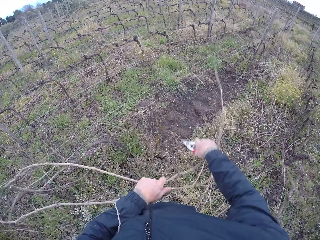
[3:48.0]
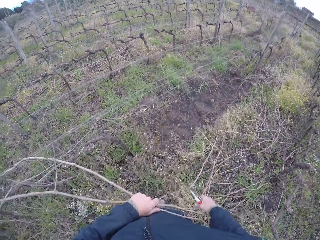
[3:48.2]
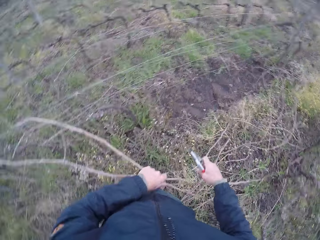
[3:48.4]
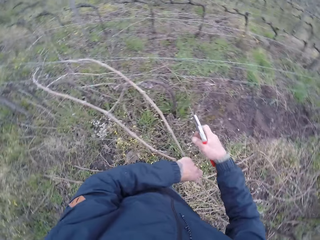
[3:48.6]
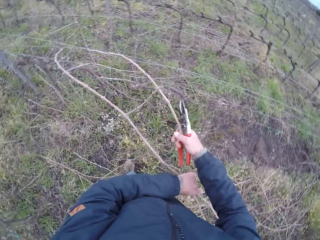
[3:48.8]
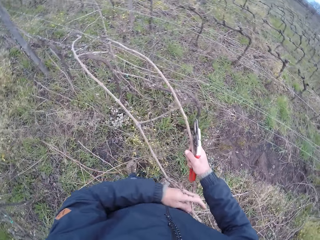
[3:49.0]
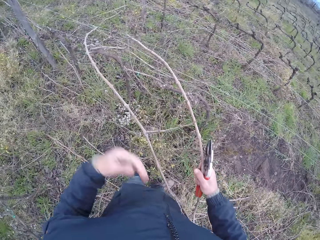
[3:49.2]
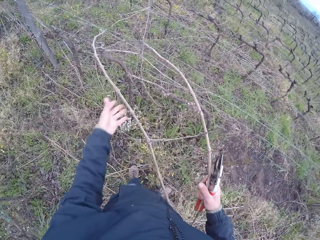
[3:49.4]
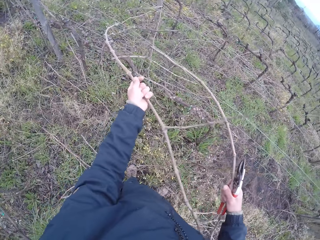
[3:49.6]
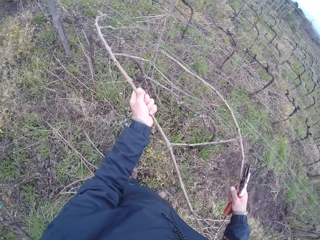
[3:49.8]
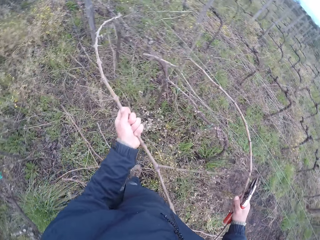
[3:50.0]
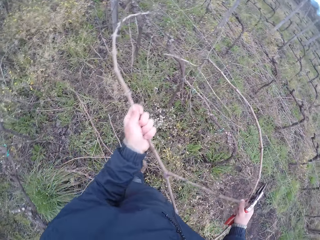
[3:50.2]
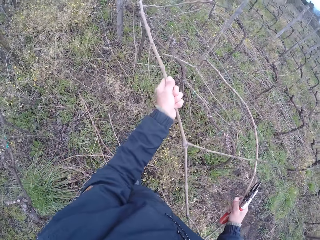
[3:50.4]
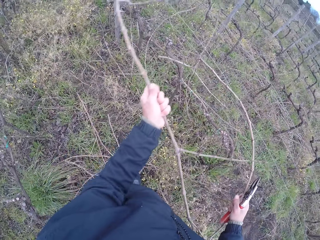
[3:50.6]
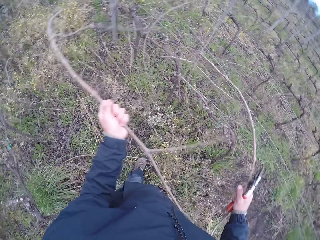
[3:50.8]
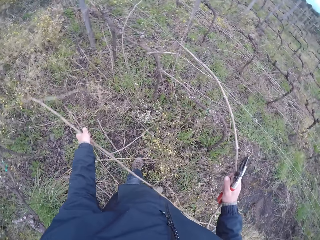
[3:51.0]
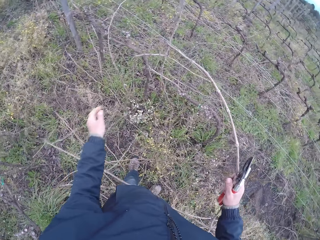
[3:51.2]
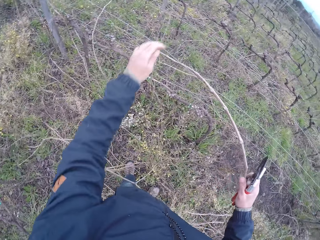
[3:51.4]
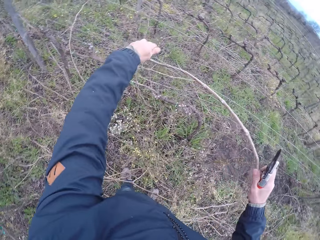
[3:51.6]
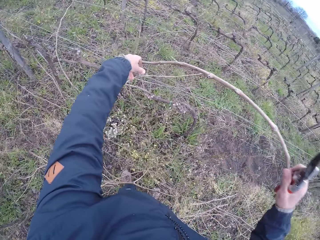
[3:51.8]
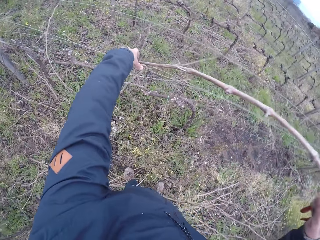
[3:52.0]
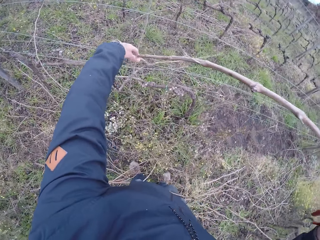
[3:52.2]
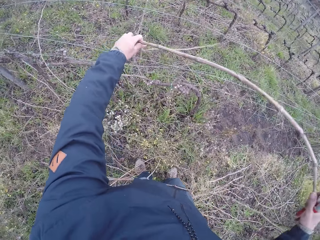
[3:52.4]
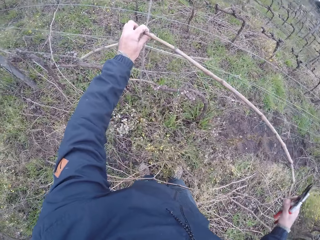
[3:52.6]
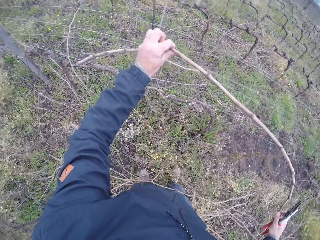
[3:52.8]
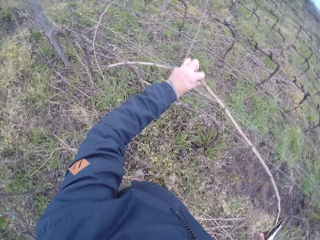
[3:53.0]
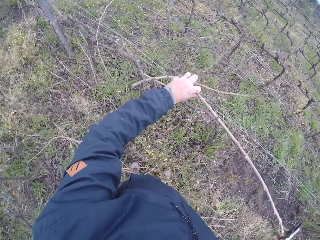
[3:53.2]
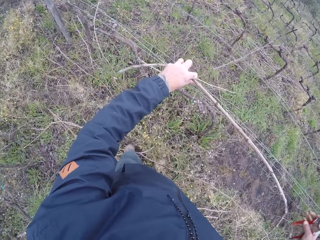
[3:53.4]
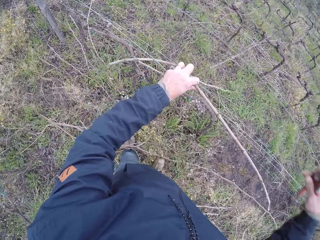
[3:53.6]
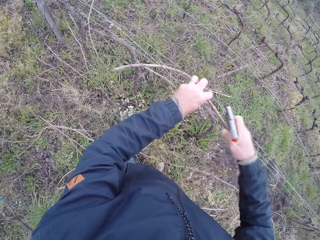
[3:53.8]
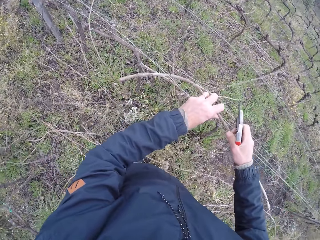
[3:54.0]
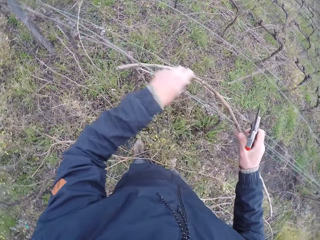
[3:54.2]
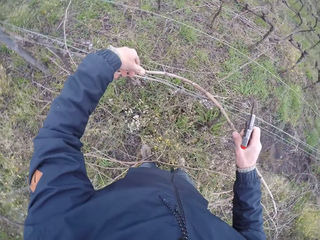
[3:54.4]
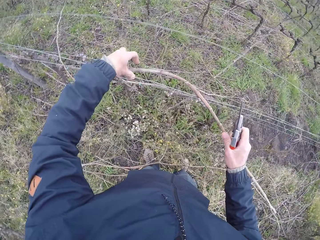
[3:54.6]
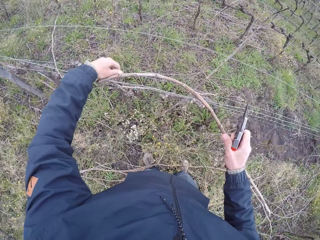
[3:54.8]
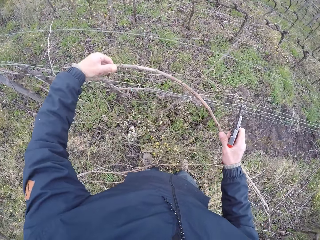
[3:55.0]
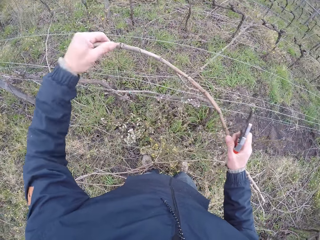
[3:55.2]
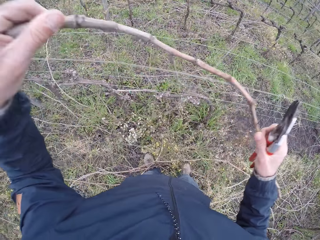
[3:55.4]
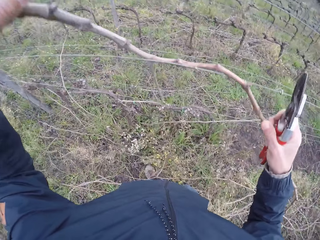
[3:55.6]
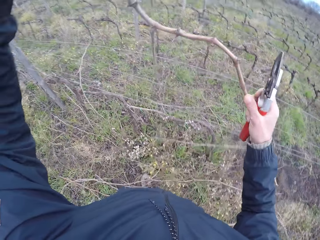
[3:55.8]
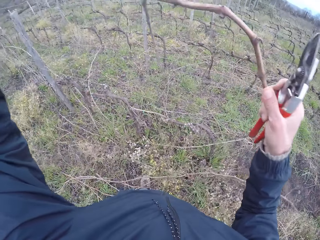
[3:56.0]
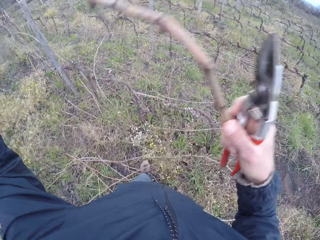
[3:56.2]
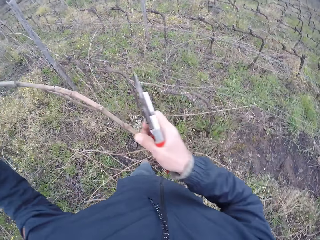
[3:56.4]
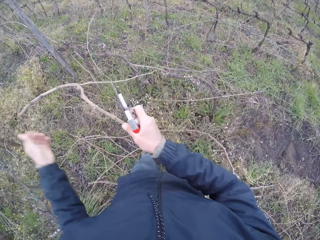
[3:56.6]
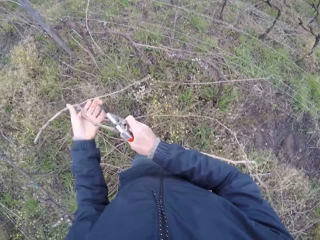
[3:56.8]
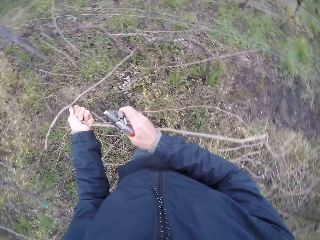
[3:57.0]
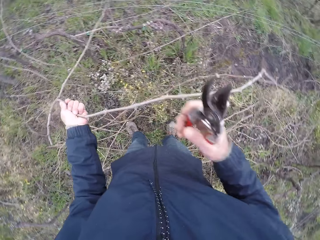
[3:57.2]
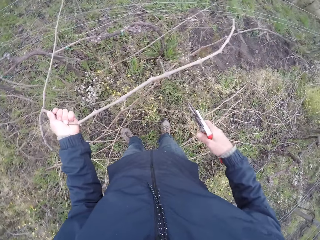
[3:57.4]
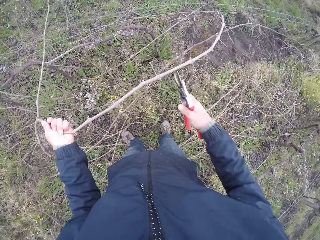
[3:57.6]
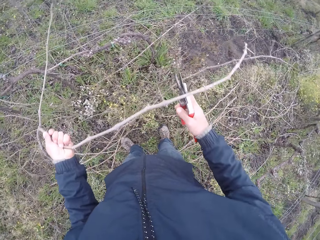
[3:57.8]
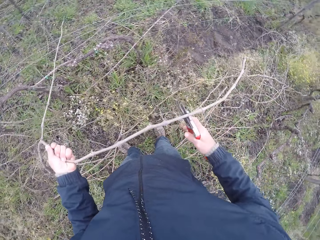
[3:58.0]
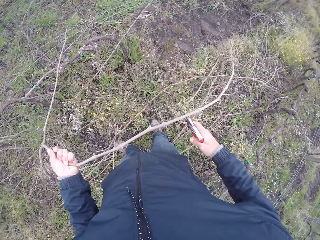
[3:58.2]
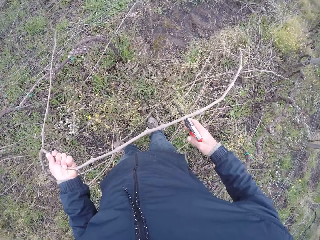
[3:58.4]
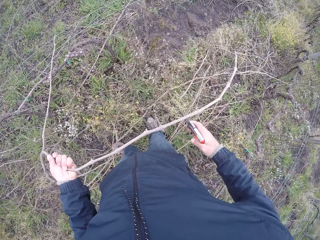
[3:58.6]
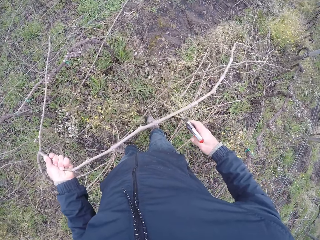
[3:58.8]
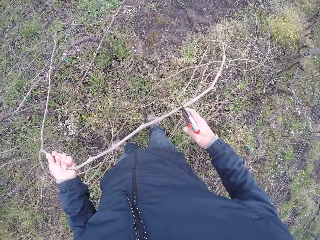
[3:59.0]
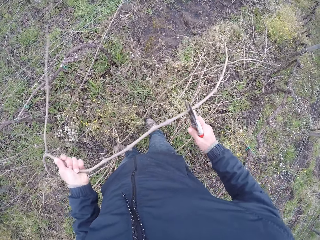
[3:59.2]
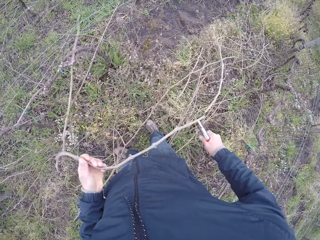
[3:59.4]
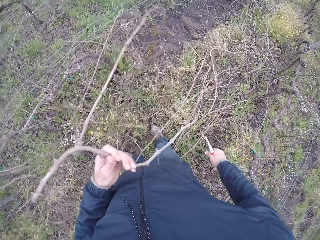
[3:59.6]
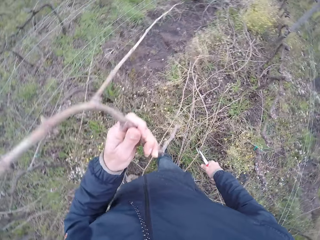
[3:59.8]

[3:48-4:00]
The camera wearer pulls out dead branches from the wire fence with her left hand. She drops a dead branch in her left hand on the floor. She pulls out a dead branch from the wire fence with her hands. She holds the stem. She passes the dead branch from her right hand to her left hand. She cuts the dead branch in her left hand with the plier in her right hand.

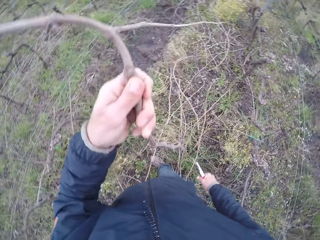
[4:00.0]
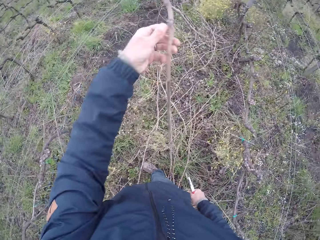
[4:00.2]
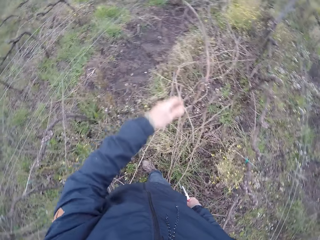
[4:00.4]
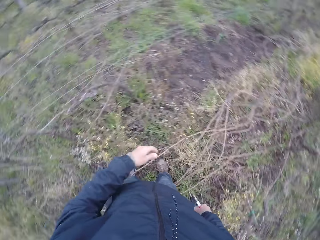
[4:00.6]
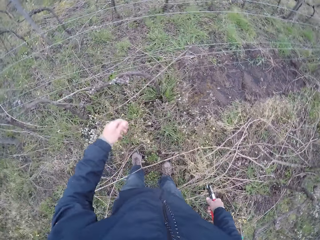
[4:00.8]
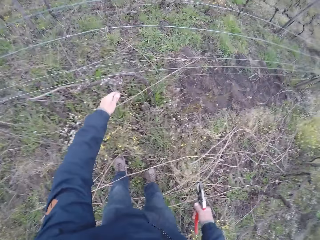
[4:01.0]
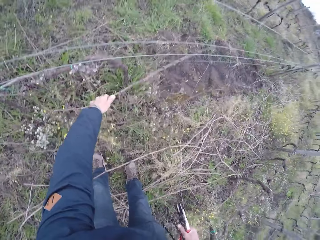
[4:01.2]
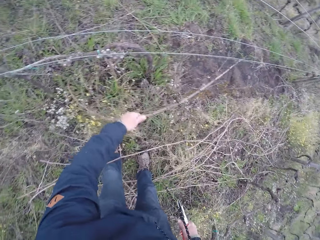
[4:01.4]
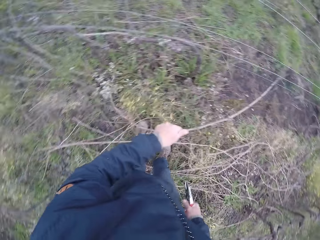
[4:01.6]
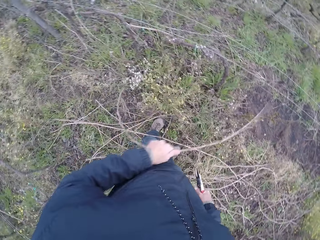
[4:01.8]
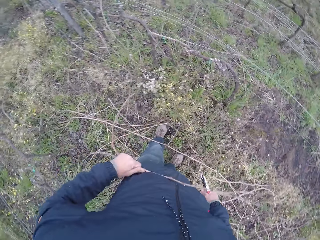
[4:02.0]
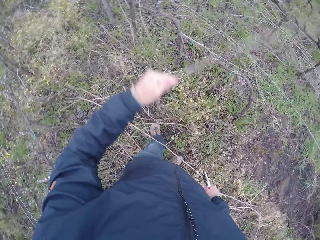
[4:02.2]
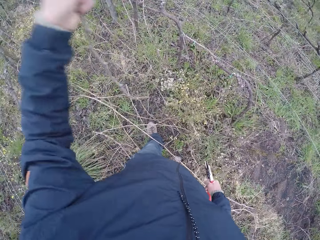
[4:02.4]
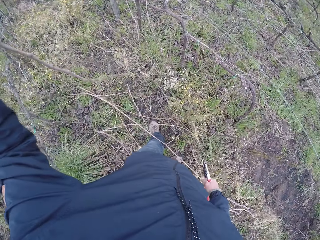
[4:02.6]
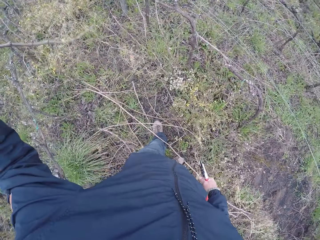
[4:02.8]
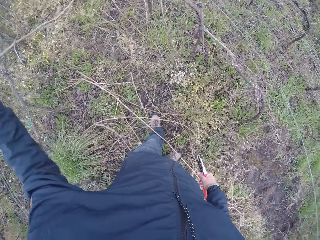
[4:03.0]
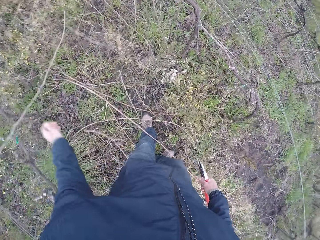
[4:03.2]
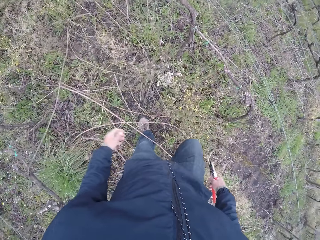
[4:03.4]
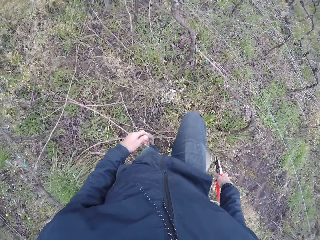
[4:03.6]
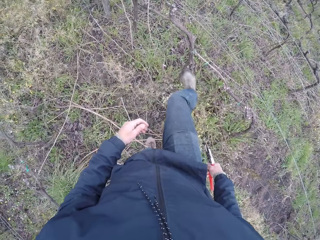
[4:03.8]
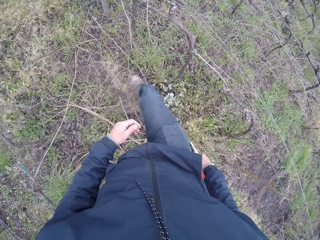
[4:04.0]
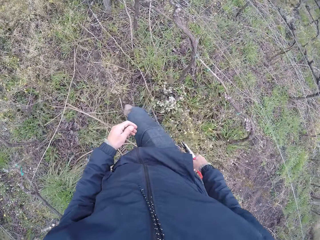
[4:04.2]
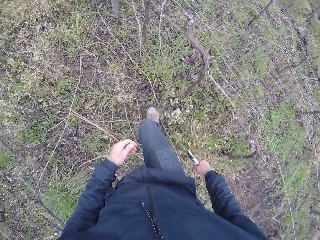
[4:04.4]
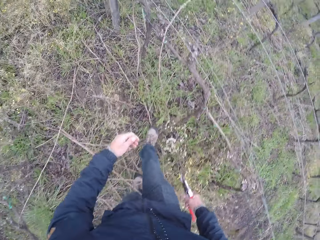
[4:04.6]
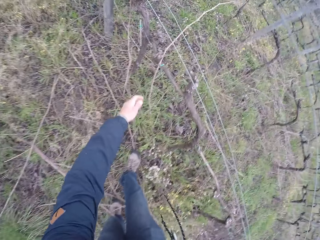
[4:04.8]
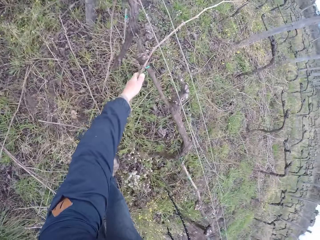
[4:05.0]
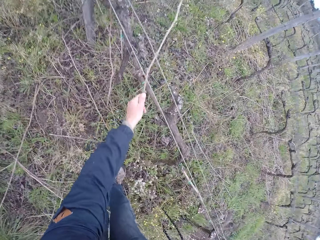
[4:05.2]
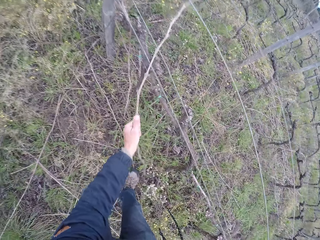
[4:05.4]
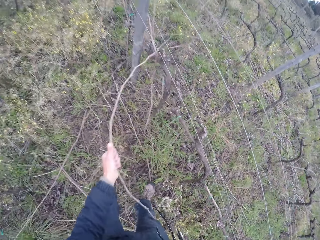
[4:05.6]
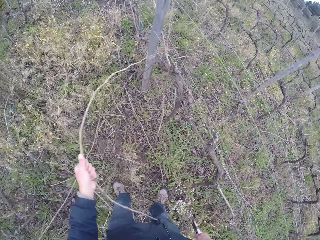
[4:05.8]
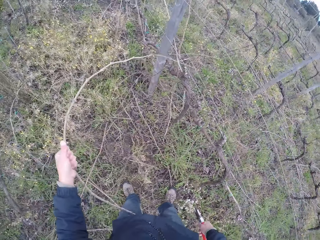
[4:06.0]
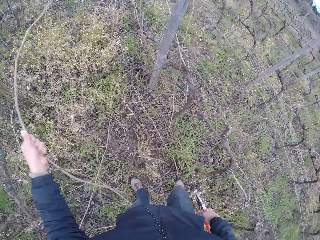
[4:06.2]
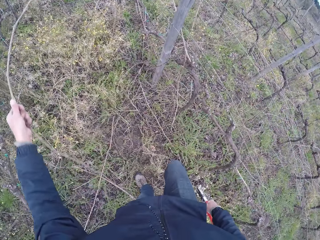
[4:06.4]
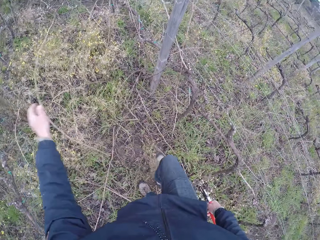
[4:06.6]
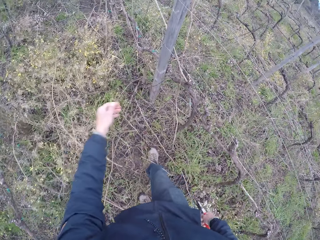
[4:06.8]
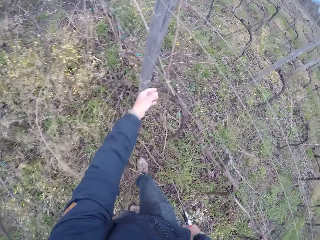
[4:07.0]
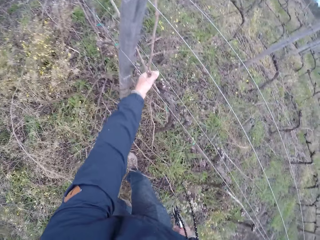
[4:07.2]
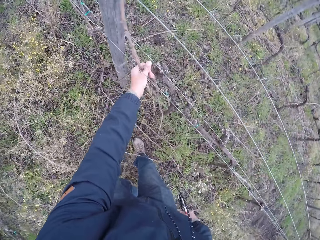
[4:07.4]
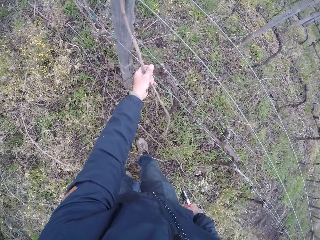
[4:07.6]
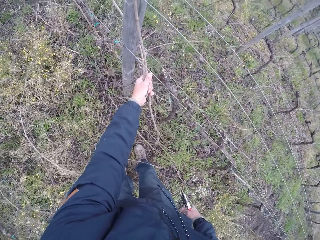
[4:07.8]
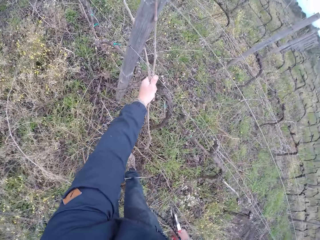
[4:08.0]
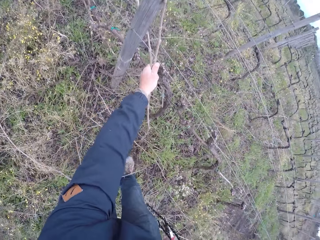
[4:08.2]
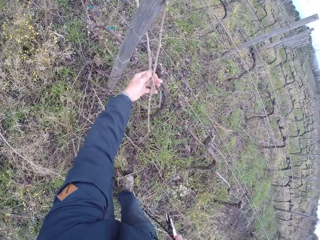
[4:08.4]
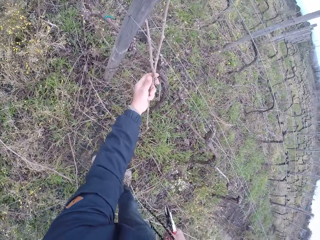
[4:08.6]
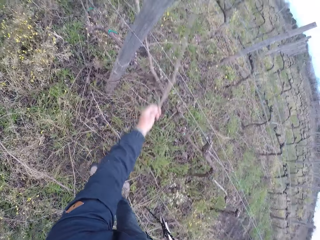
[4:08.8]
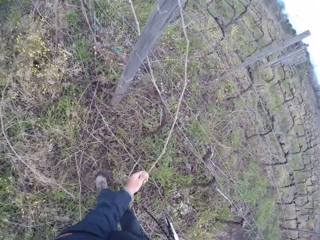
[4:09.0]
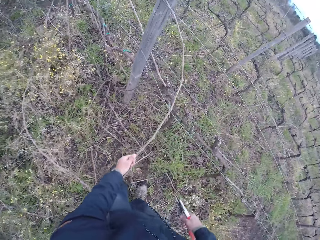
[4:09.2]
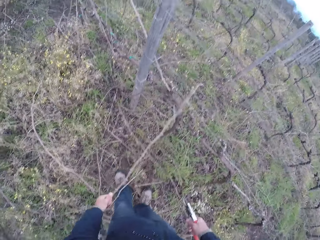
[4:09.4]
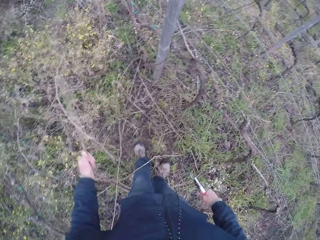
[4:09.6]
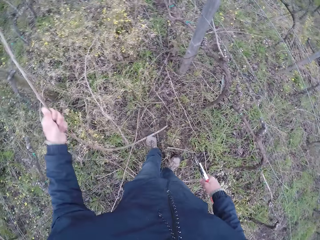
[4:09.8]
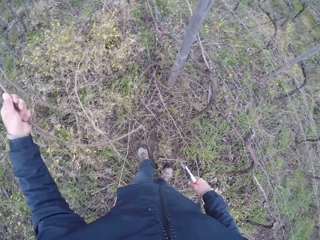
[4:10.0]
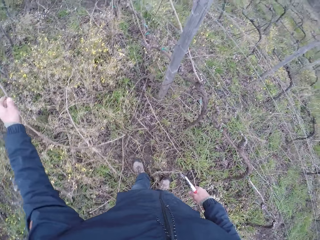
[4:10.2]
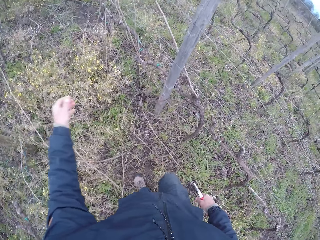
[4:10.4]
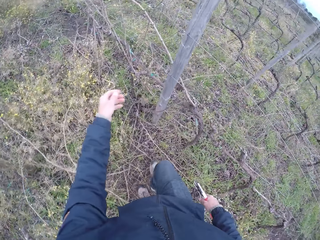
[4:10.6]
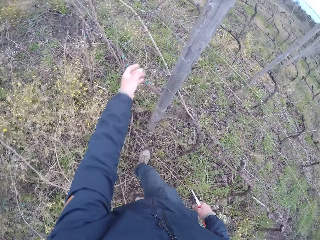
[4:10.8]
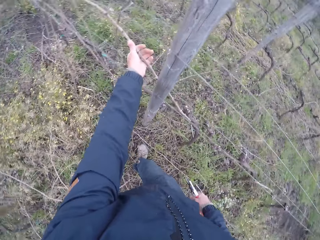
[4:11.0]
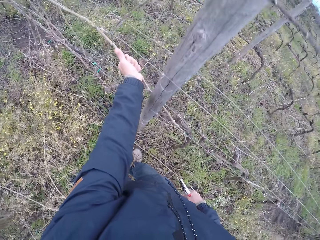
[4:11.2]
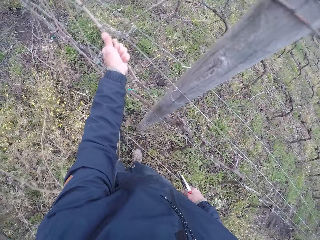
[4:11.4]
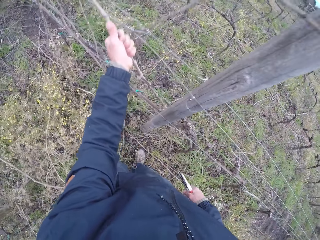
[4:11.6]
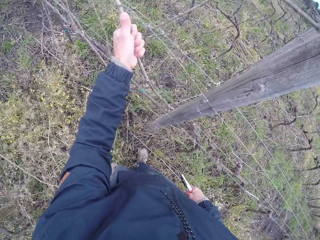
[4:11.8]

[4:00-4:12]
The camera wearer drops the dead branch in her left hand on the ground. She pulls out a dead branch from the wire fence with her left hand. She holds the stem. She drops the dead branch in her left hand on the ground. She moves the right hand. She pulls out a dead branch from the wire fence with her left hand. She drops the dead branch in her left hand on the ground. She holds the stem. She pulls out a dead branch from the wire fence with her left hand. She drops the dead branch in her left hand on the ground. She pulls out a dead branch from the wire fence with her left hand.
